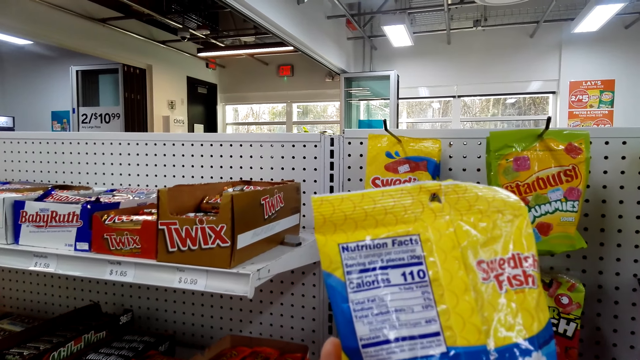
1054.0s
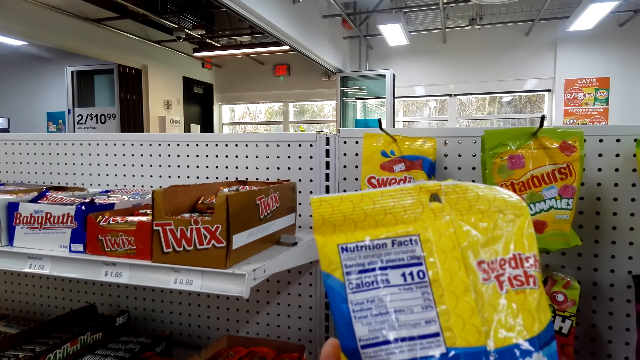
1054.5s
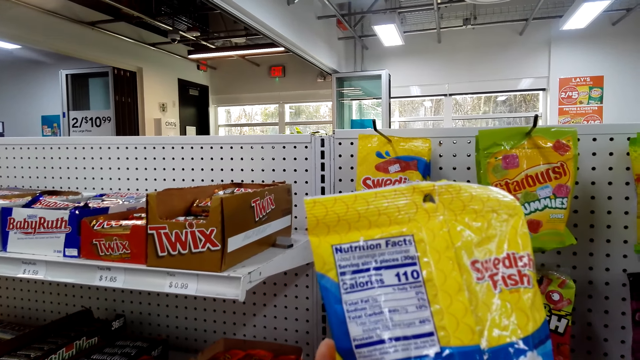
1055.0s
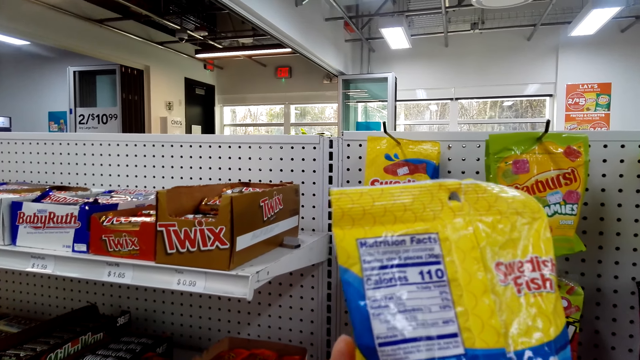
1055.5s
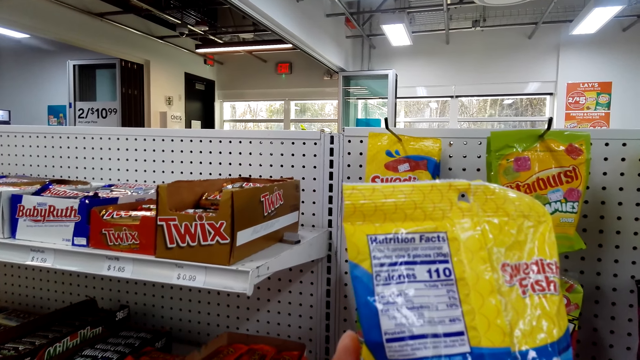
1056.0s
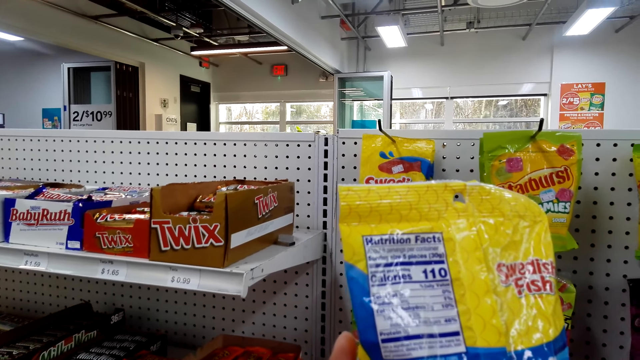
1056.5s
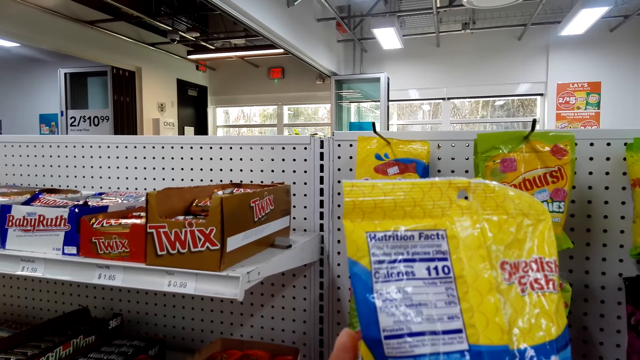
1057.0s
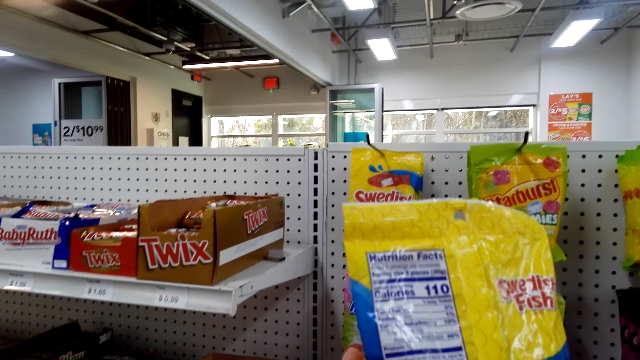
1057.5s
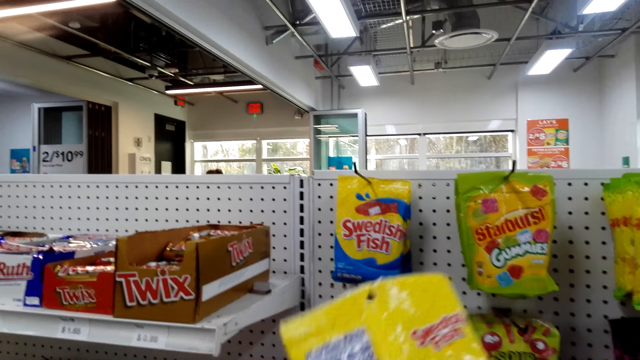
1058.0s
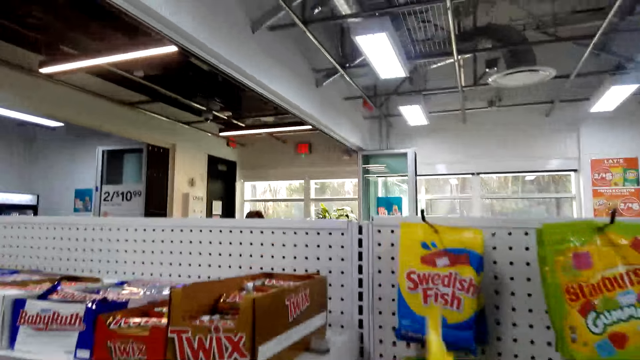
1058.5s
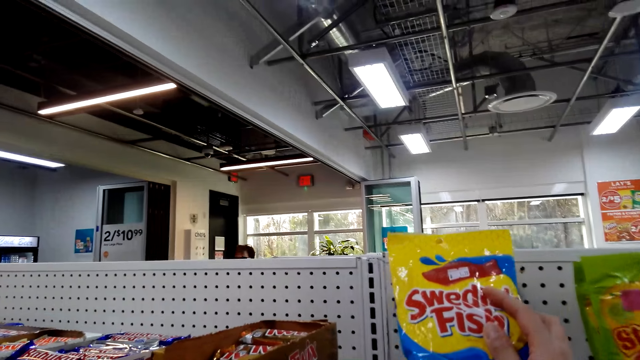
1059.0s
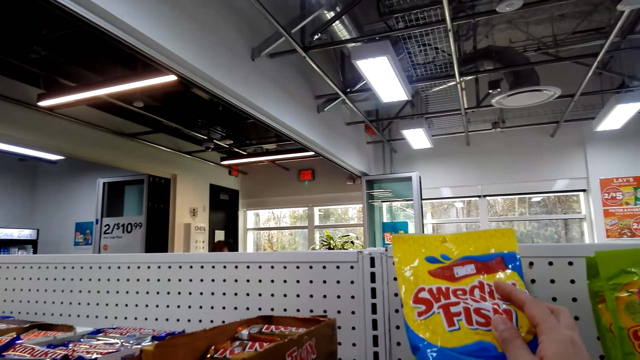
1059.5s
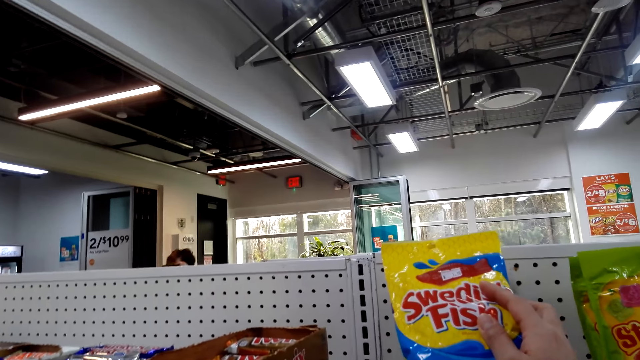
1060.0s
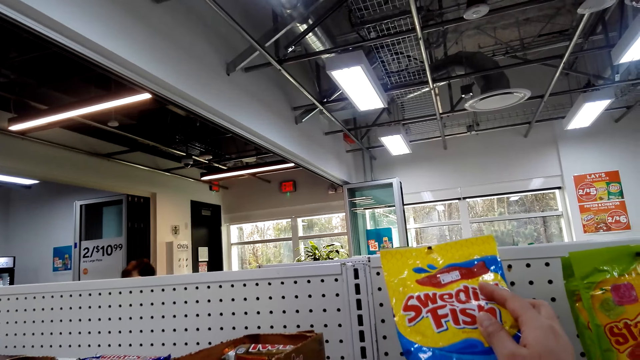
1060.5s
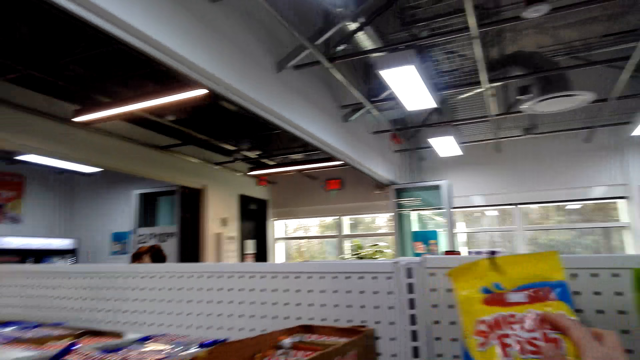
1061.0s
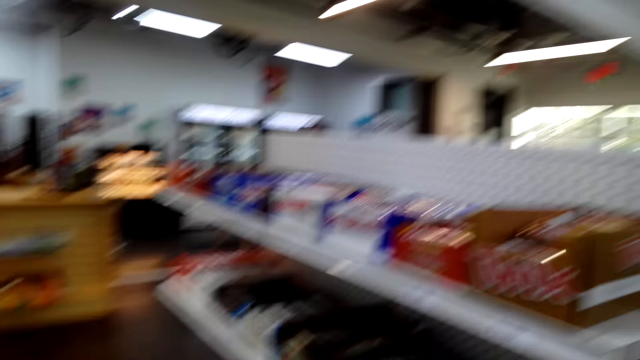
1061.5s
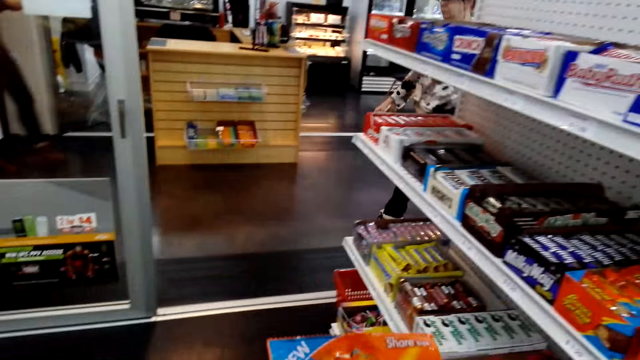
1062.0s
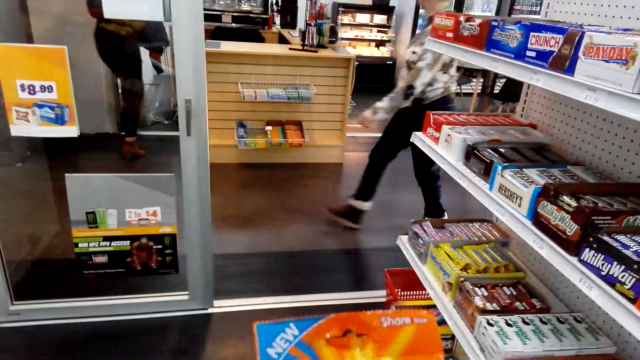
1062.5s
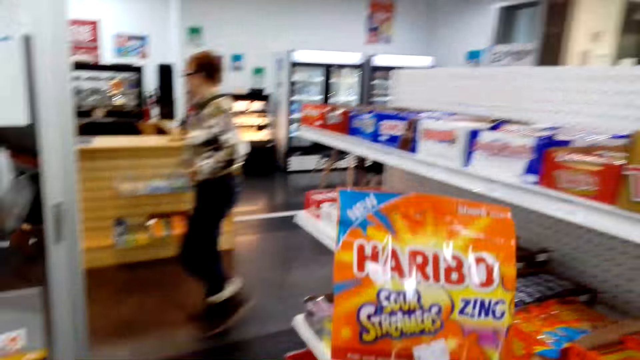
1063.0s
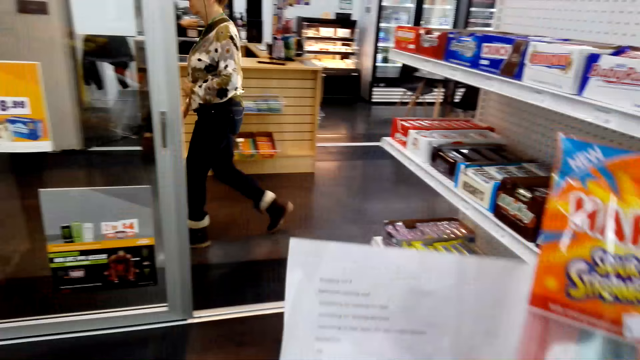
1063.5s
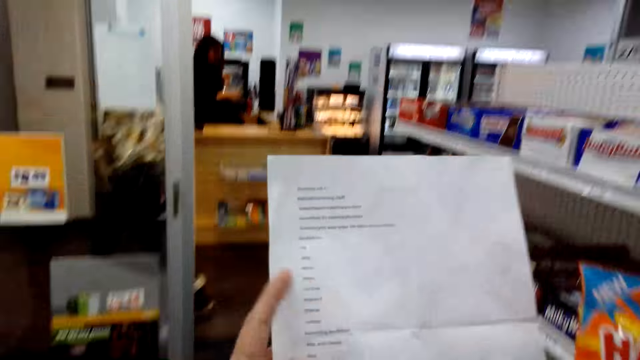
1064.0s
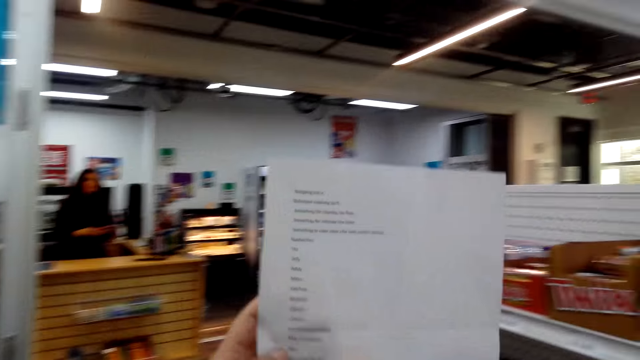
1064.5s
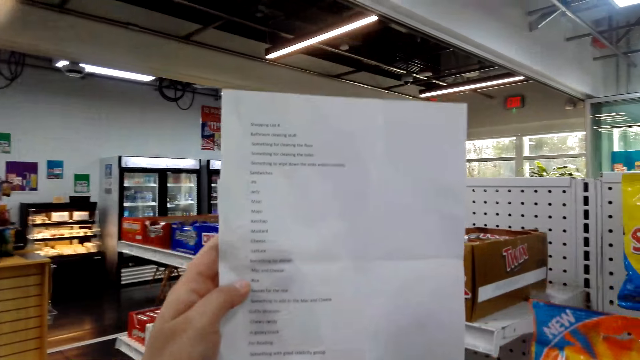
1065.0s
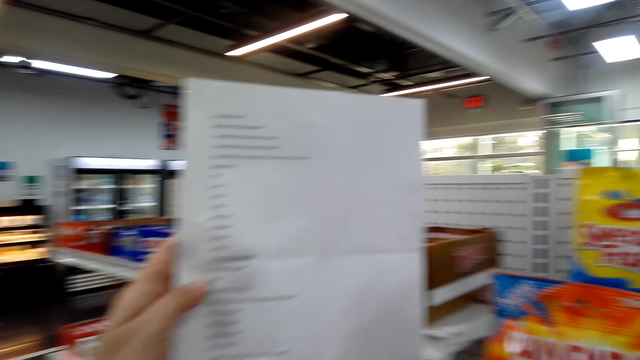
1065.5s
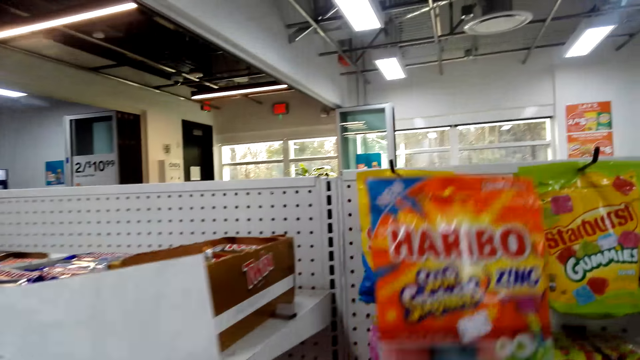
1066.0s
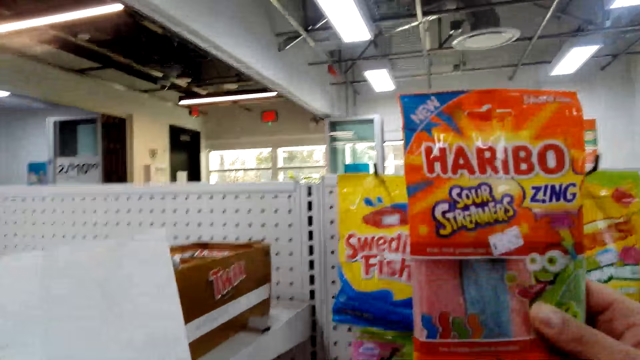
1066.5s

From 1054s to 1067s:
The camera wearer places the Swedish Fish on the shelf. They lift the haribo. They read a piece of paper. They hold the pack.

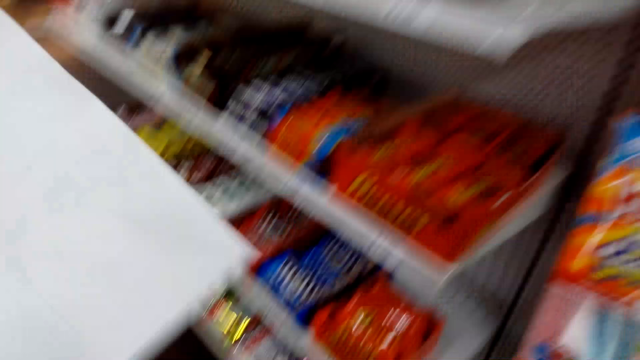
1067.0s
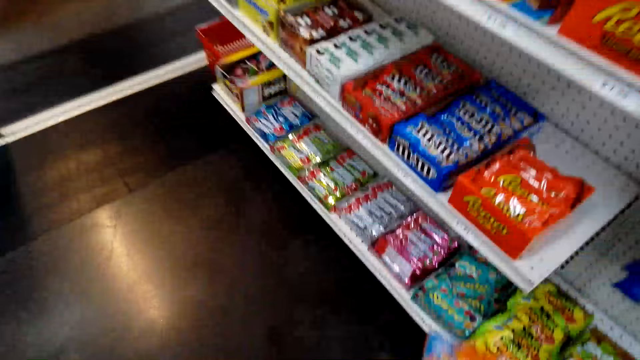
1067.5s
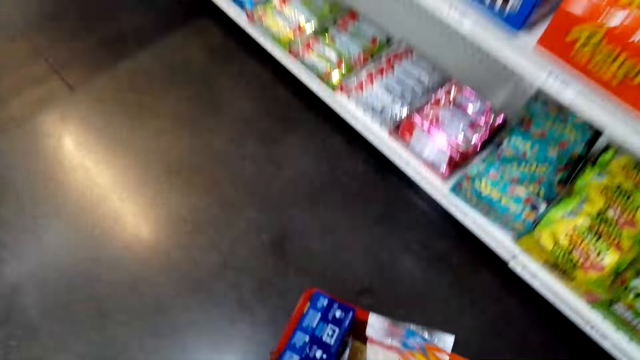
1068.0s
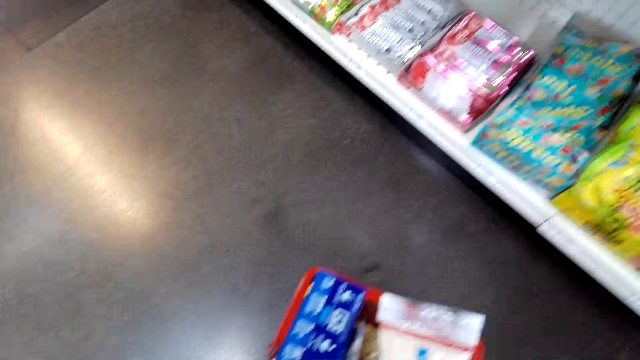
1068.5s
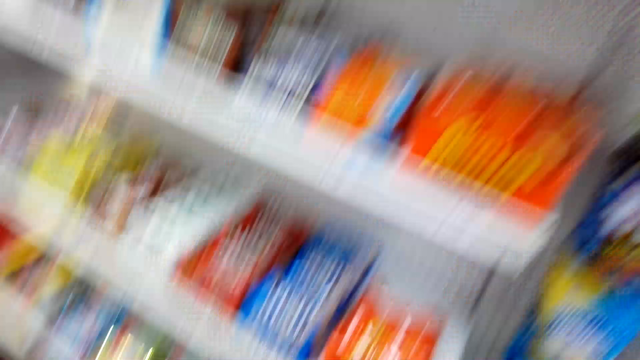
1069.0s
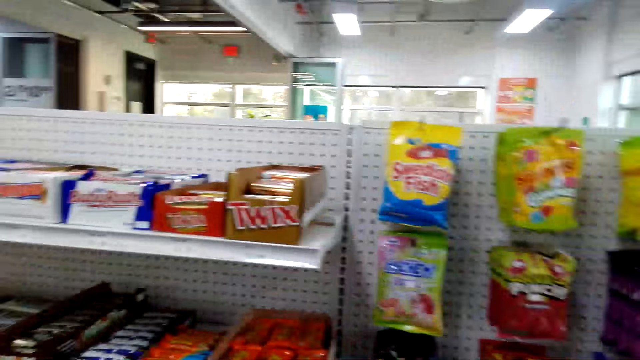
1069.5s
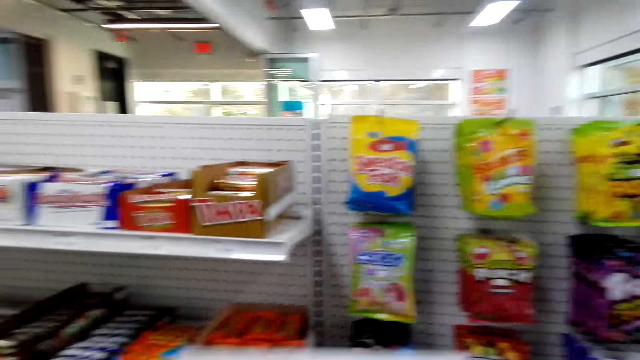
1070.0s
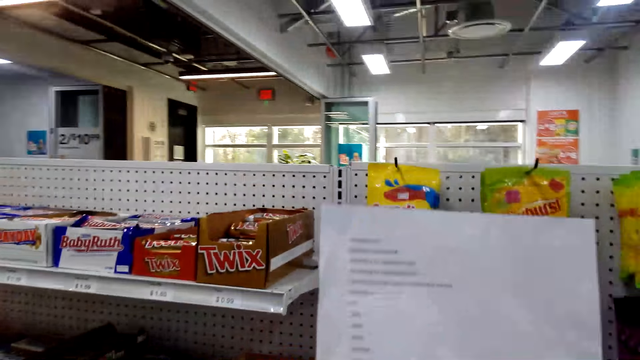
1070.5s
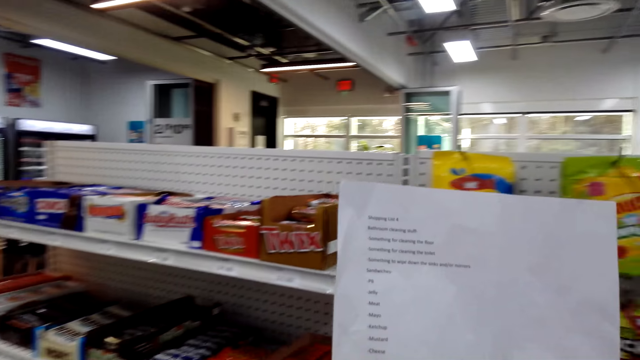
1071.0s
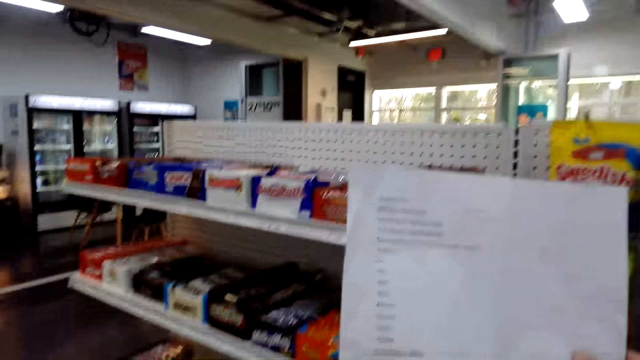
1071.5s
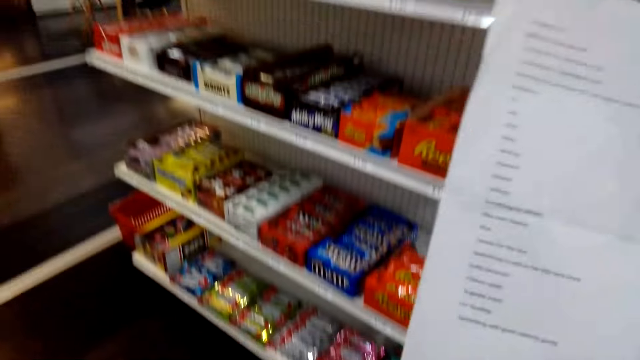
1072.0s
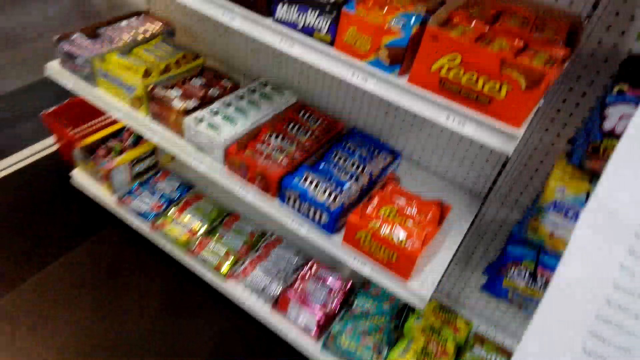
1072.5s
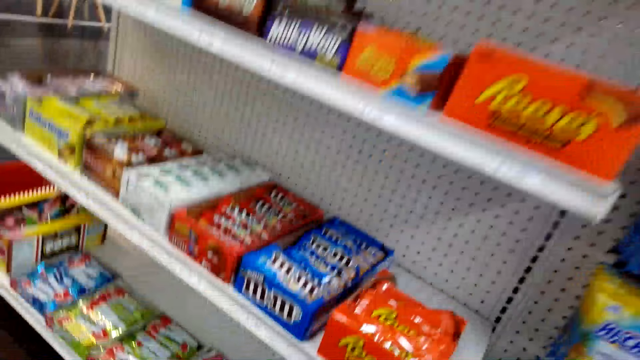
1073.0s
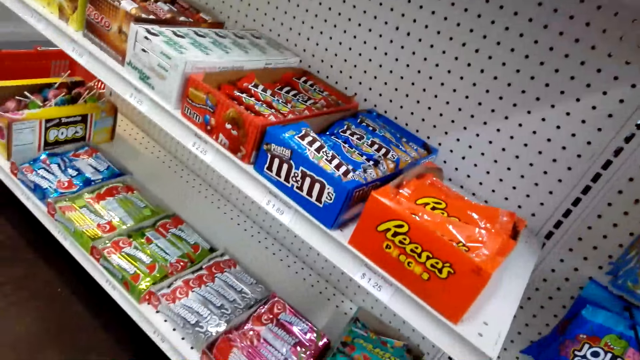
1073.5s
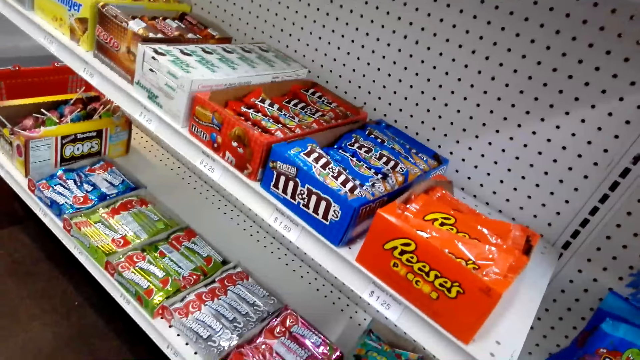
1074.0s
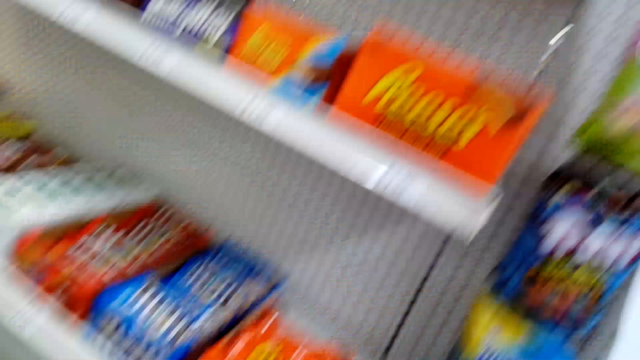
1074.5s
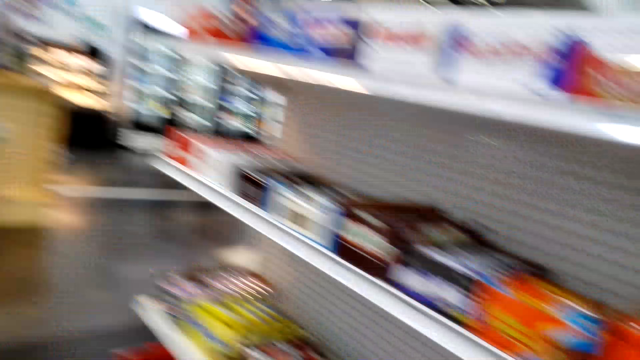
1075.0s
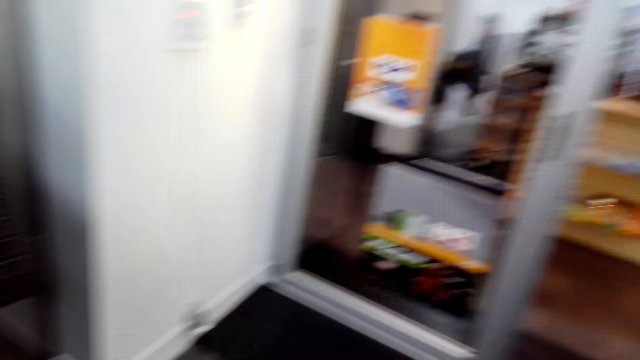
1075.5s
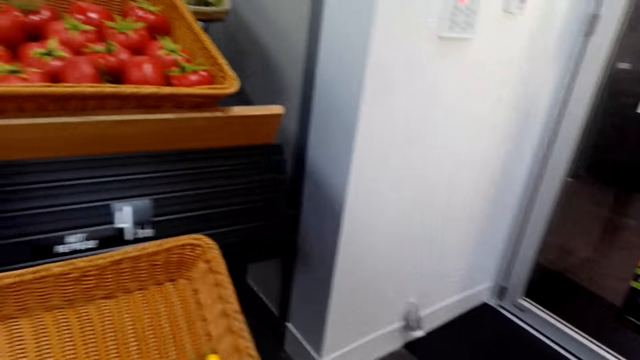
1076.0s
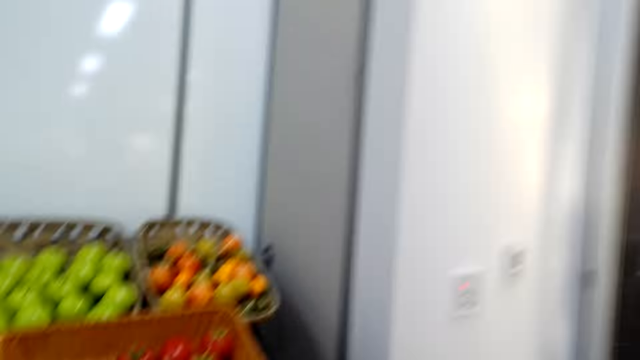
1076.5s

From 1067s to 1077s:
The camera wearer places the haribo in the shopping basket. They read a piece of paper and lift the paper. They look at the items on the shelf.
